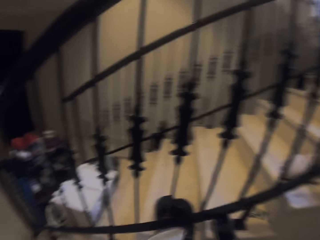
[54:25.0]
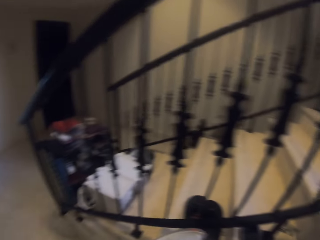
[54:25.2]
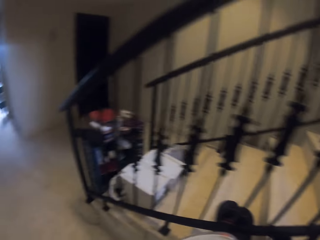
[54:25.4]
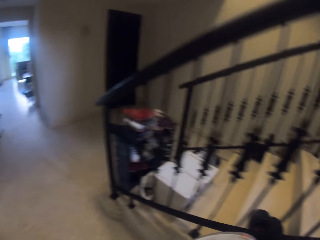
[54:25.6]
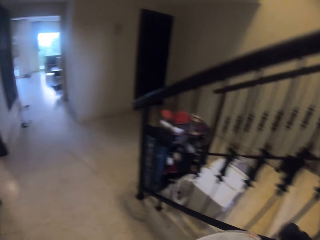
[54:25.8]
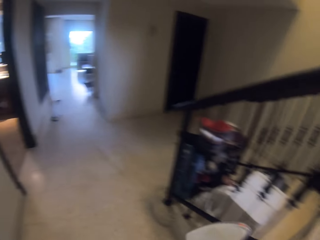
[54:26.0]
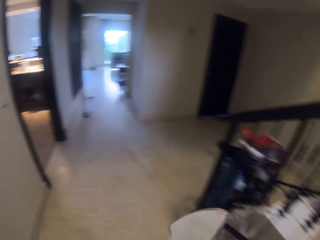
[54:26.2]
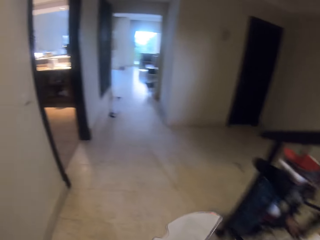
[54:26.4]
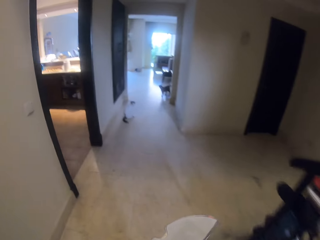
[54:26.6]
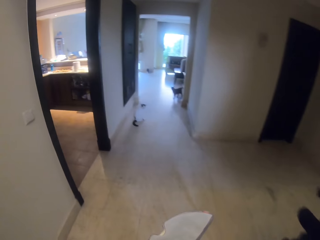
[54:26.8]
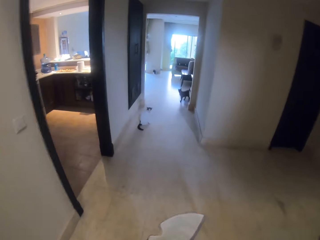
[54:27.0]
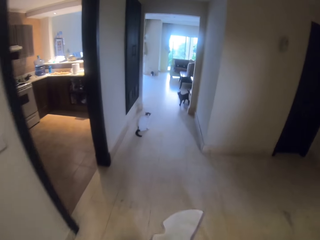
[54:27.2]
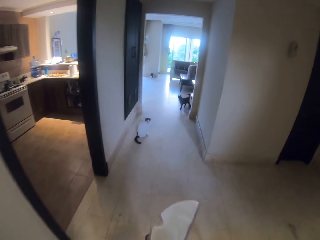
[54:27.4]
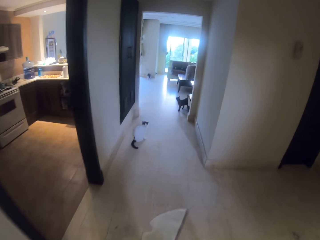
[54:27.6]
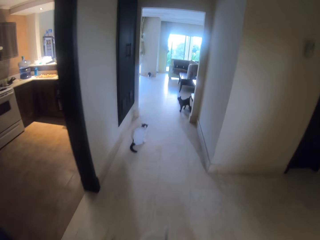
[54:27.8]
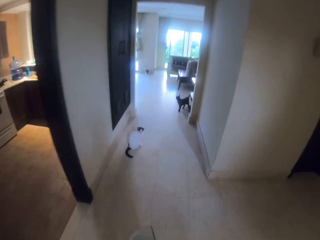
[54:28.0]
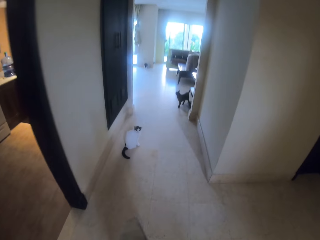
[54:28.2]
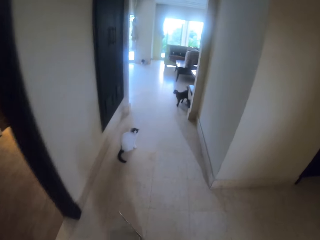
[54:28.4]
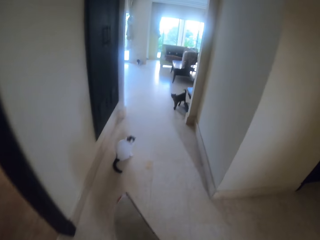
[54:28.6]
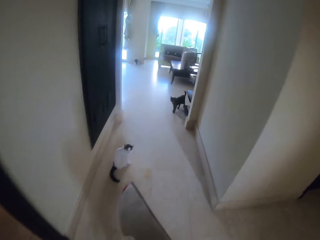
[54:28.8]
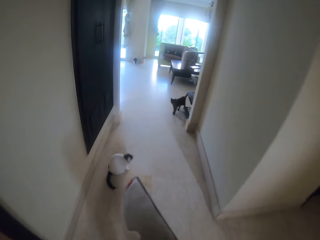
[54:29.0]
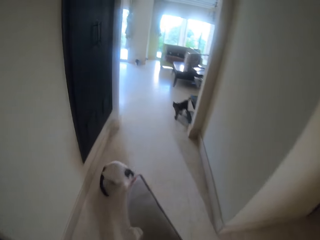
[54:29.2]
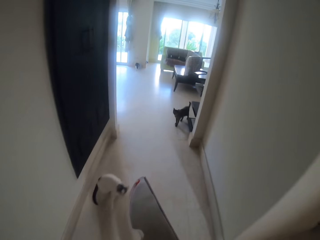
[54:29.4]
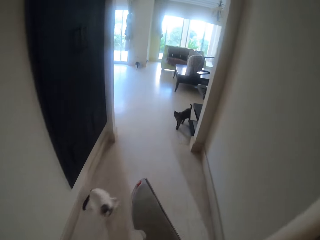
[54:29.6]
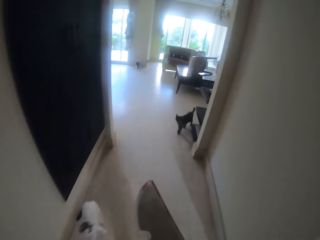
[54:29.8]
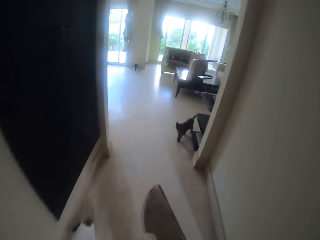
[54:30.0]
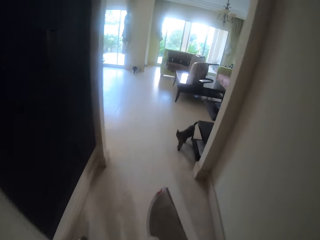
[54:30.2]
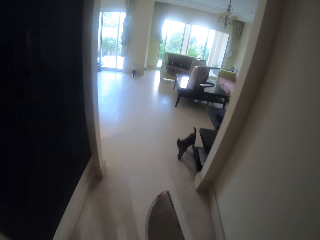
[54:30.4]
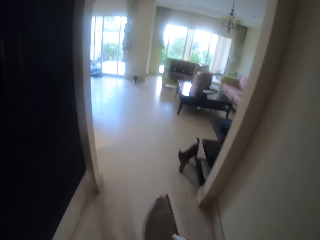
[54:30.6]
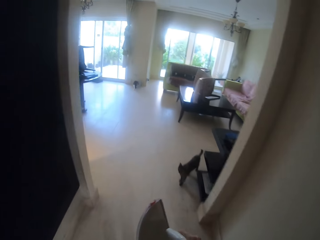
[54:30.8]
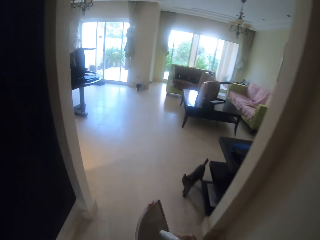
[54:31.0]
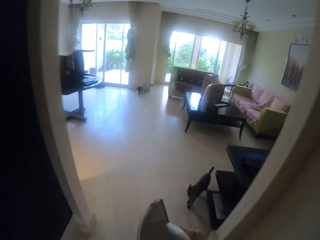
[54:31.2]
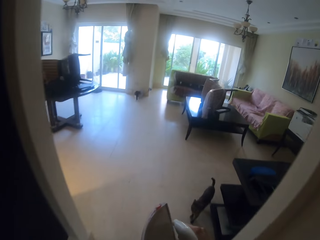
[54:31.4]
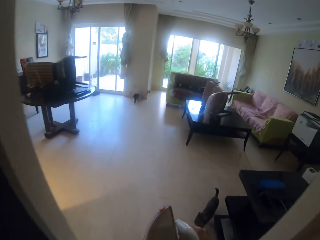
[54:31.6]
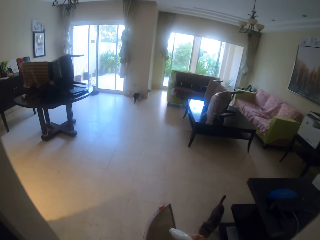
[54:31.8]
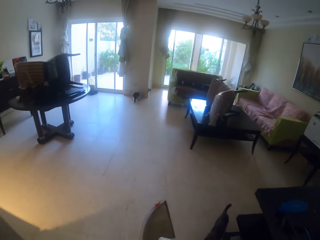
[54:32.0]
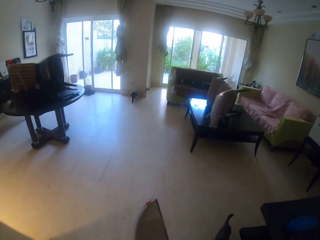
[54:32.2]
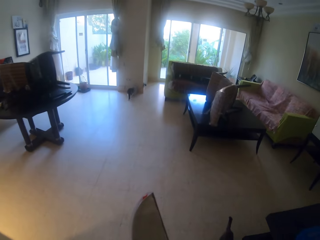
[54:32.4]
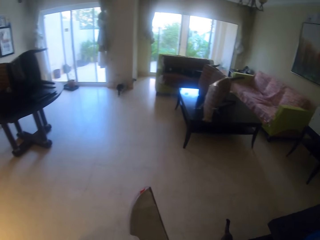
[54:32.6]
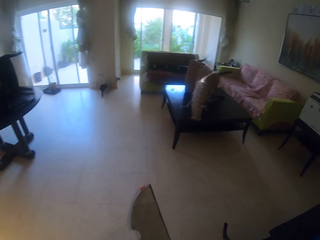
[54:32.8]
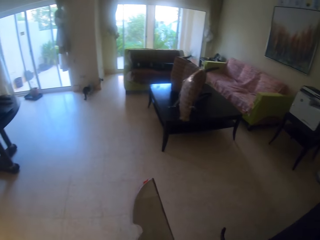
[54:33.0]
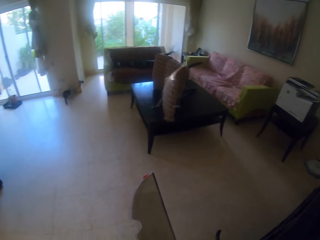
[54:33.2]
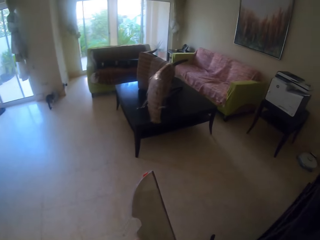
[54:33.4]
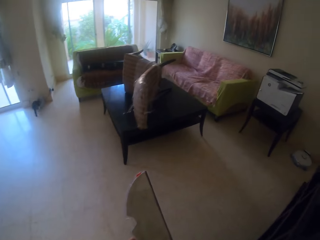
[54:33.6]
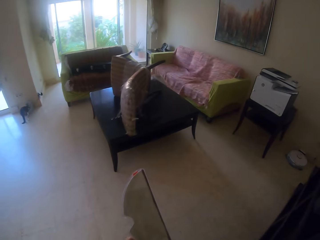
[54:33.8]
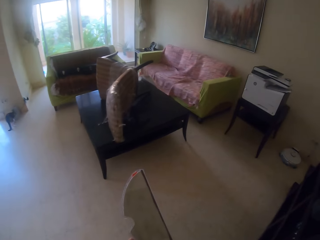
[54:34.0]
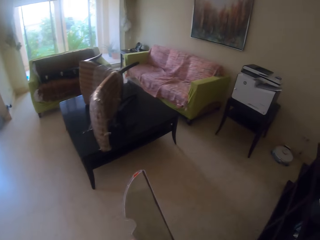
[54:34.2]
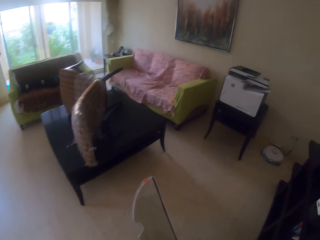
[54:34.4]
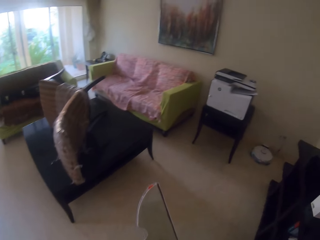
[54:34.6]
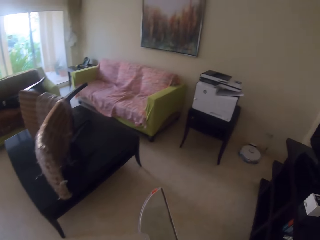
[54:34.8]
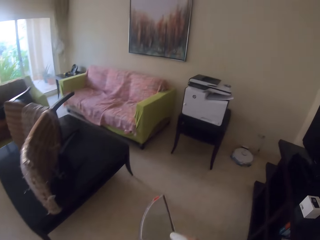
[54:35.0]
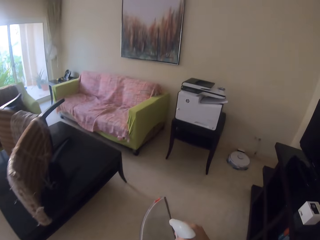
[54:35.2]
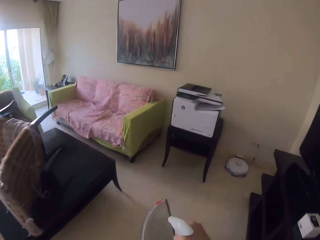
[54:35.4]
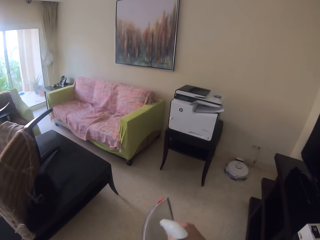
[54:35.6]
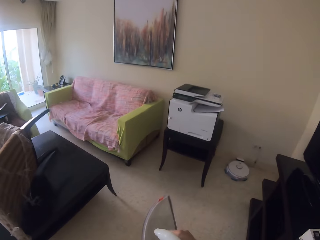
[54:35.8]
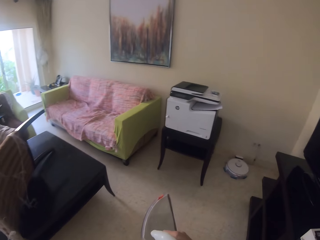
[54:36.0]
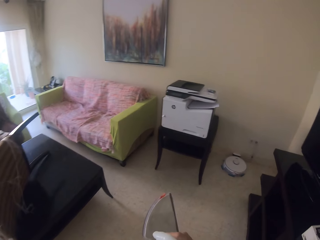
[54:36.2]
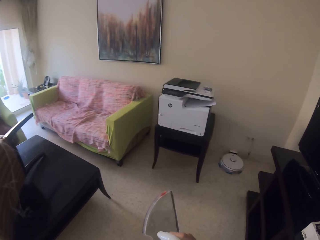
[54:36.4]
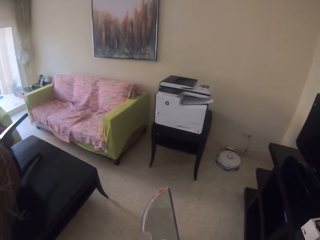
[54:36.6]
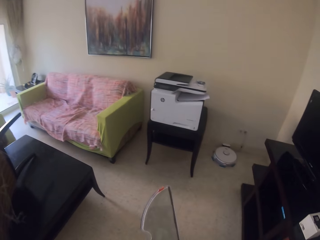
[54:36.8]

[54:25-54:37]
The camera wearer holds something. They walk in the sitting room. They turn around.

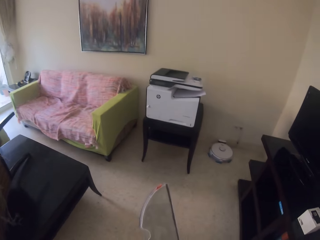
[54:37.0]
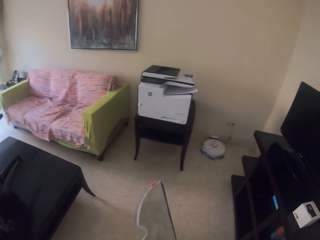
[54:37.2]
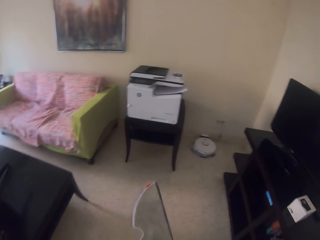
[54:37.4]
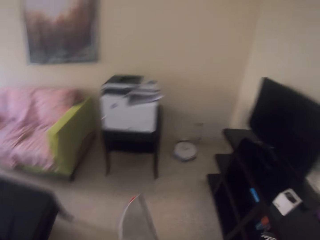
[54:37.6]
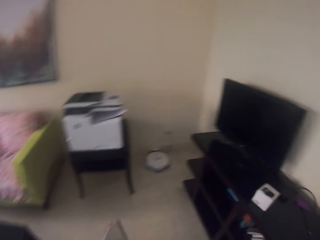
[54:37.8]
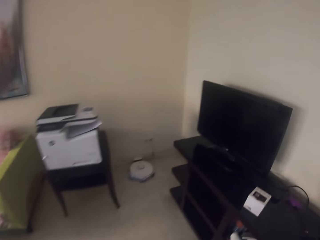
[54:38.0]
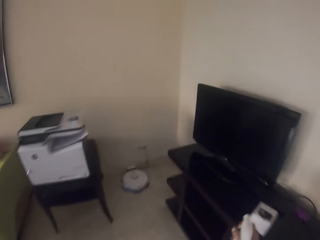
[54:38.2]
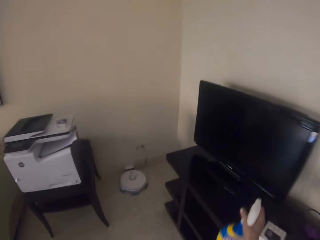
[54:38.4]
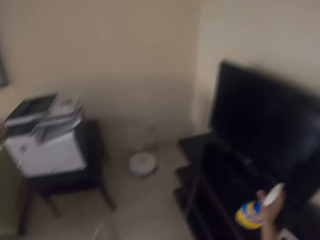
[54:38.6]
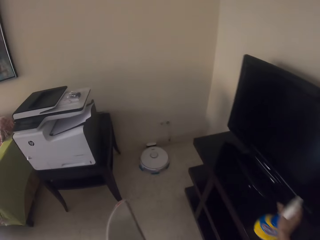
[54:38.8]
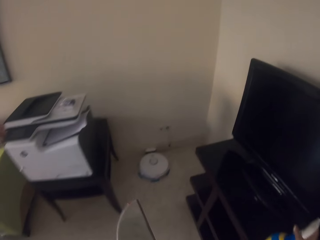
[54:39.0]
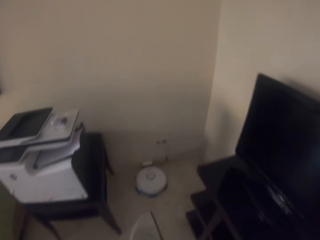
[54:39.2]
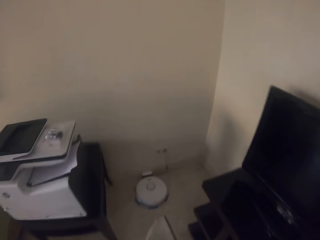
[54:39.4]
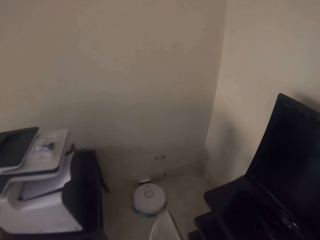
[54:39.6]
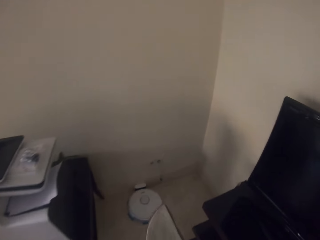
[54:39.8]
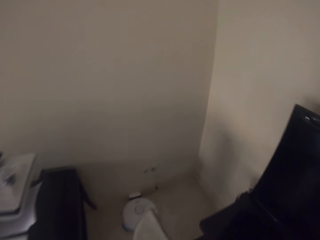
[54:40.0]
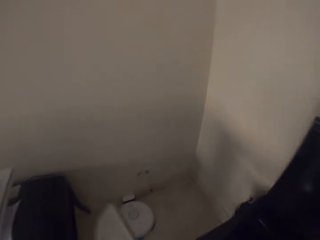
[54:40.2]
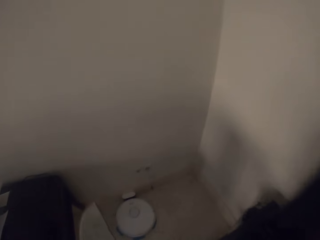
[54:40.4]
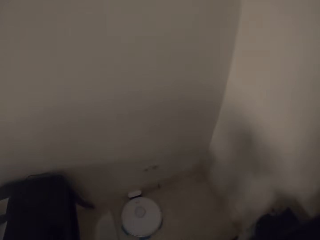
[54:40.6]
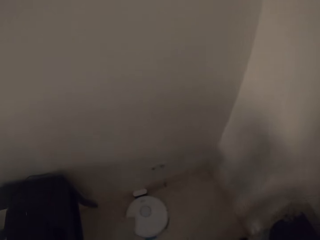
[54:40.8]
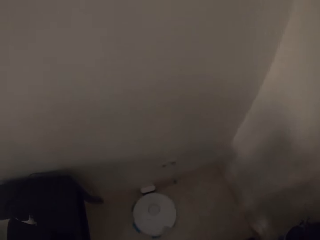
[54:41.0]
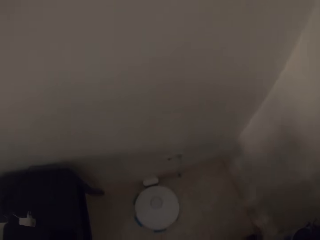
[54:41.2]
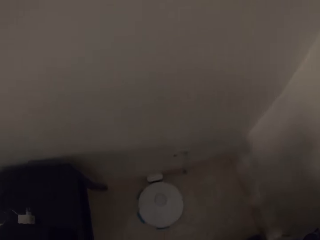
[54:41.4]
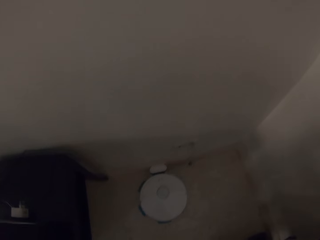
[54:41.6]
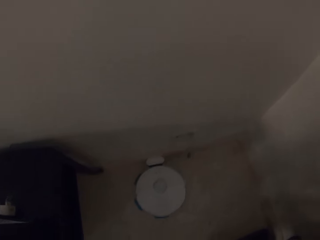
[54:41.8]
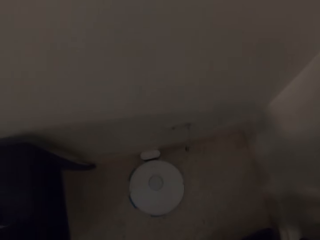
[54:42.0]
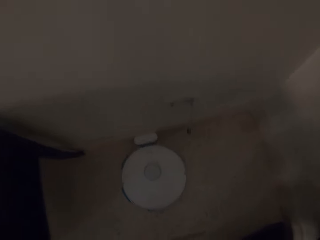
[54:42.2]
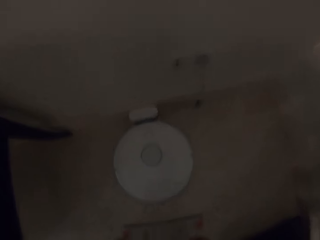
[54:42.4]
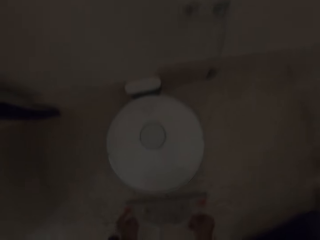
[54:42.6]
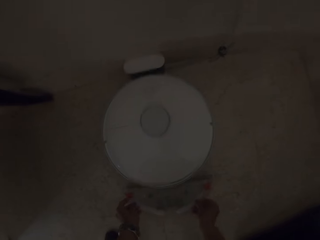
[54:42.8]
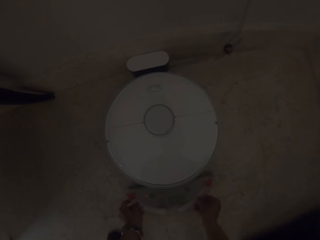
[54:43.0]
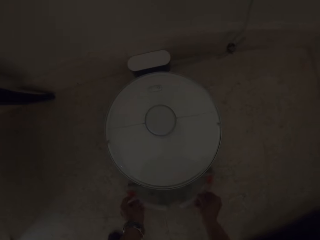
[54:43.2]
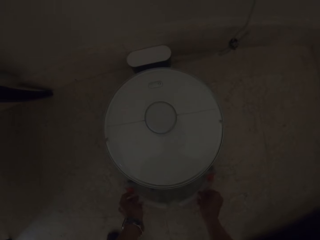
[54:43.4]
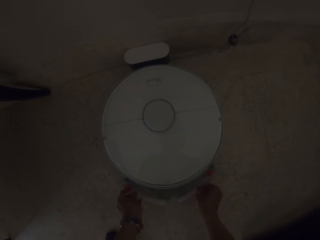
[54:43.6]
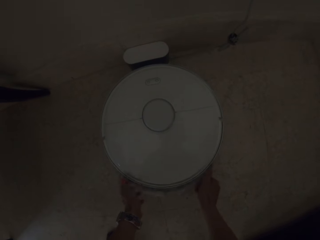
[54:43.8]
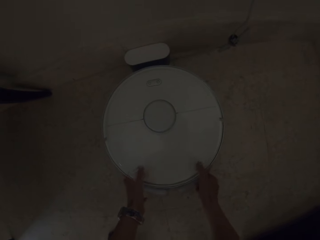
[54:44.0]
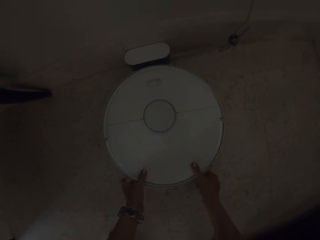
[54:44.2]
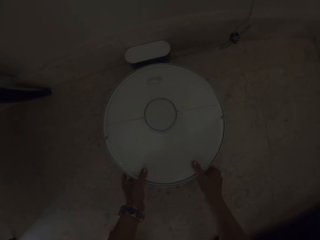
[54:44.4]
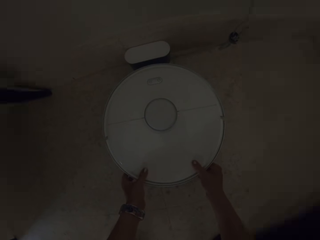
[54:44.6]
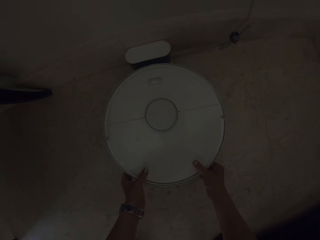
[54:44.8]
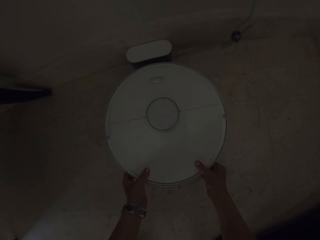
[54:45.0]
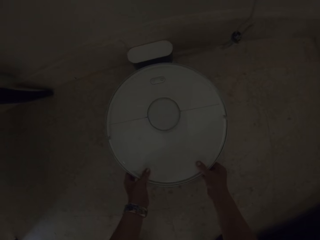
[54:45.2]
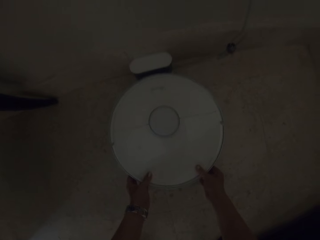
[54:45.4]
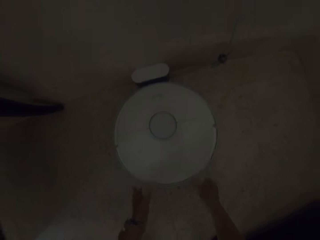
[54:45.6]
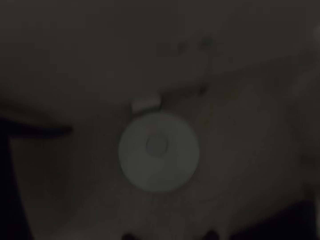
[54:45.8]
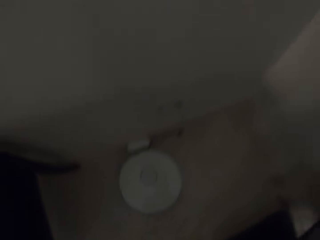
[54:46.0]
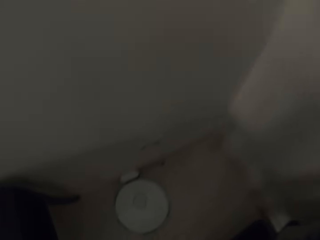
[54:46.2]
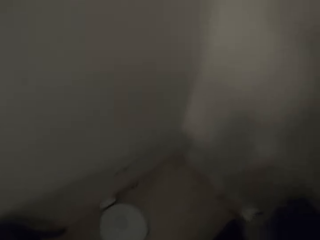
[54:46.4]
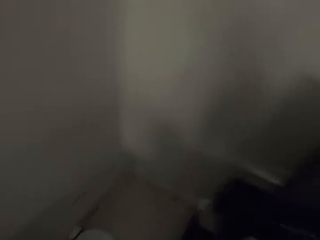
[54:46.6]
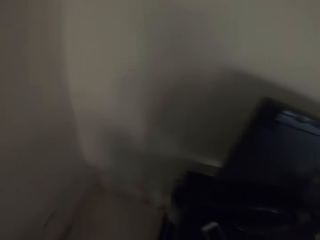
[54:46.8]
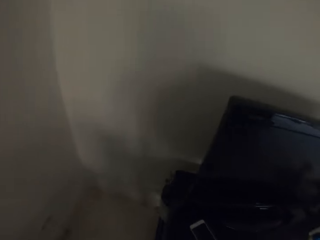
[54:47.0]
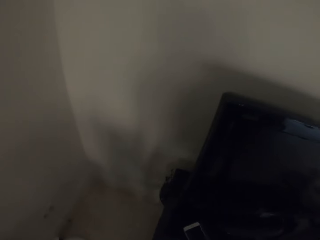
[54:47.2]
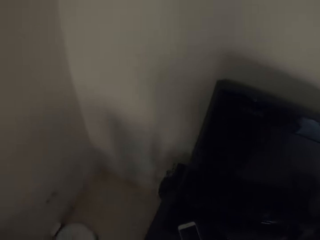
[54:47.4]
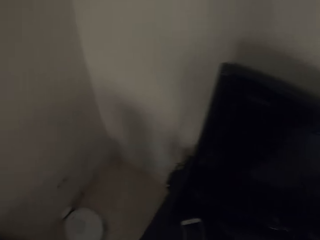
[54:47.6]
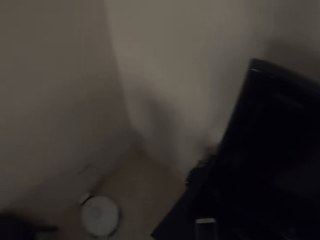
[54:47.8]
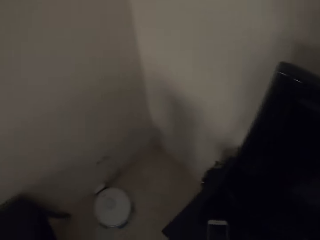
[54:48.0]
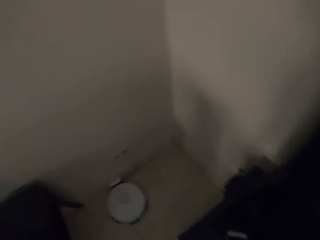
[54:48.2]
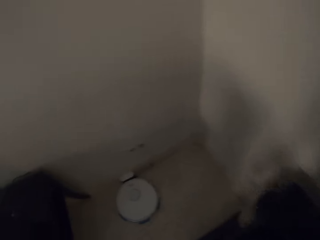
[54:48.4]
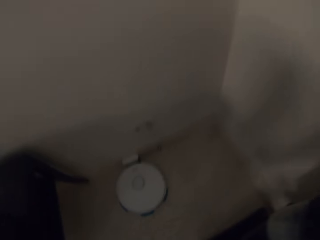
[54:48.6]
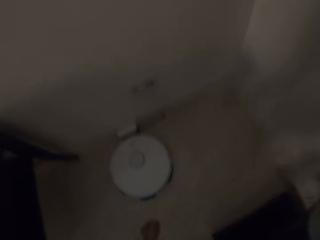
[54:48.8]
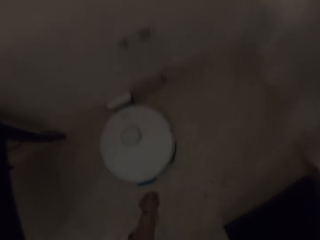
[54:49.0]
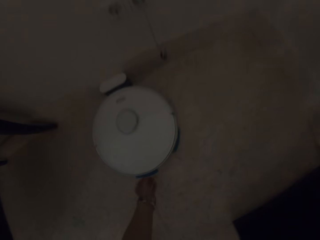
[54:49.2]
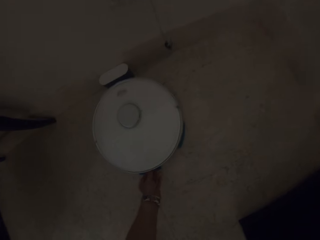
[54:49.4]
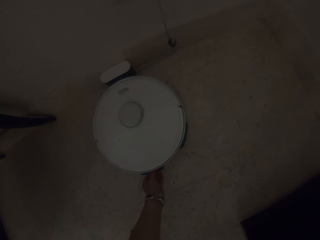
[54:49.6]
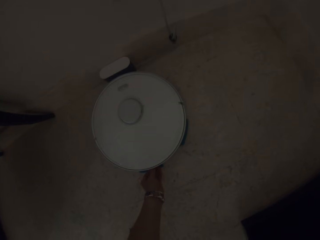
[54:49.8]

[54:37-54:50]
The camera wearer puts the sprinkle bottle on the TV stand, which is a cabinet. They bend down. They touch a part of the AC. They insert something into the AC. They hold the AC. They stand up. They turn around.
